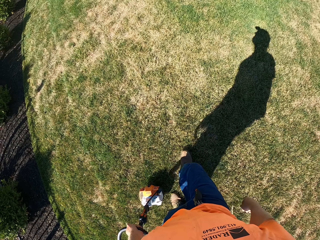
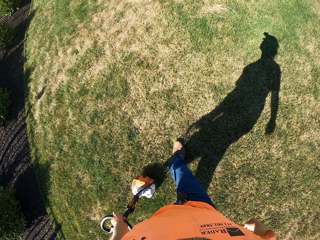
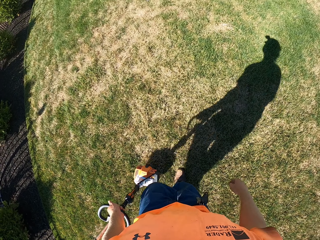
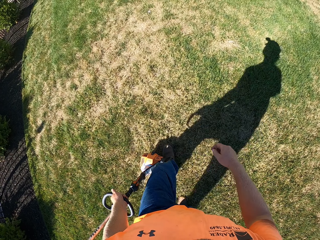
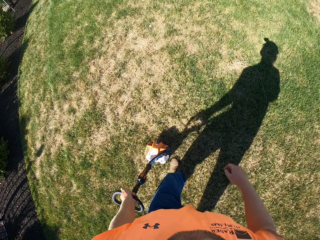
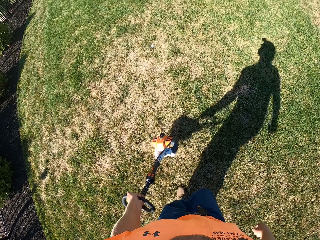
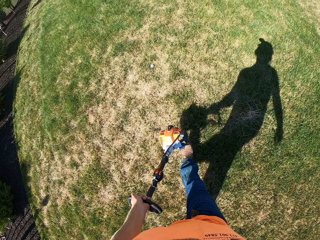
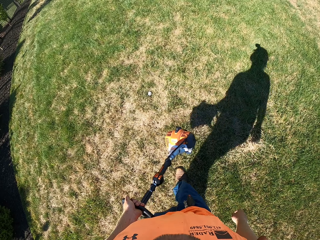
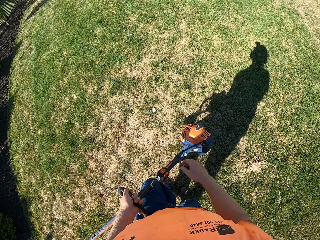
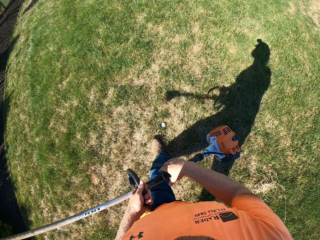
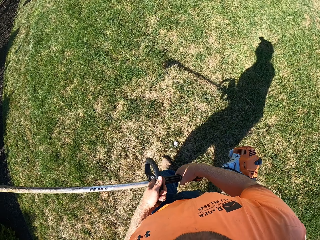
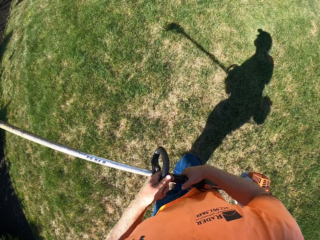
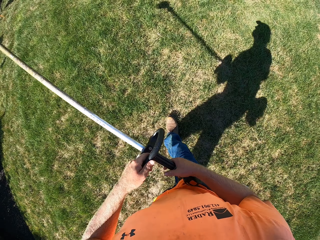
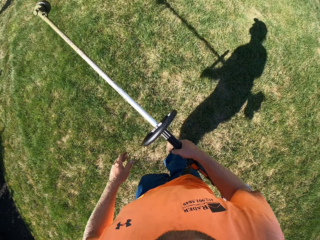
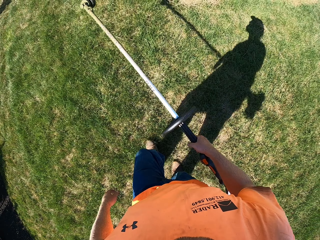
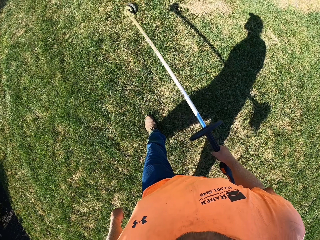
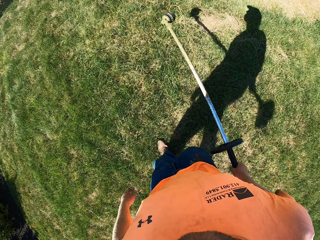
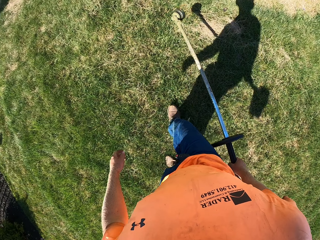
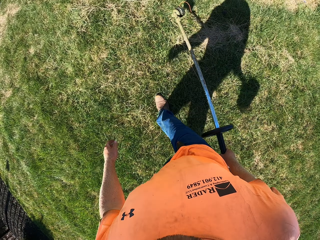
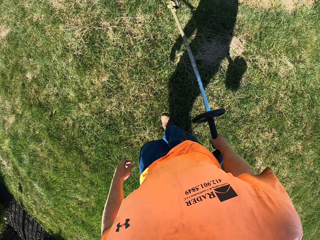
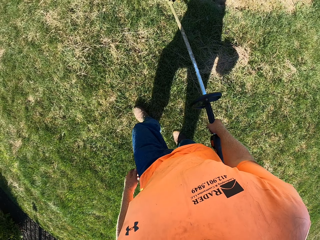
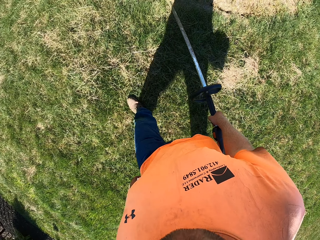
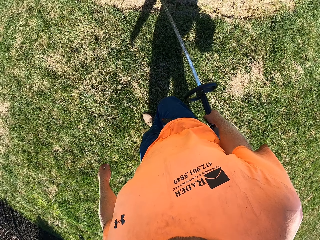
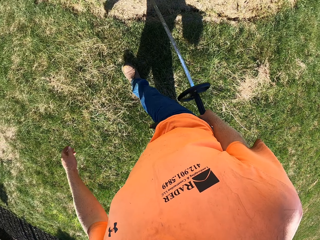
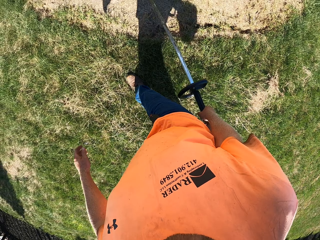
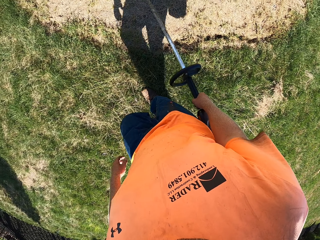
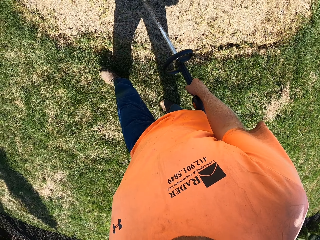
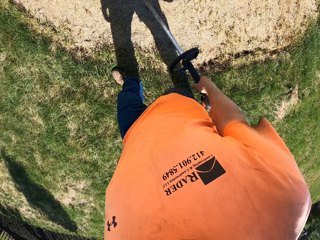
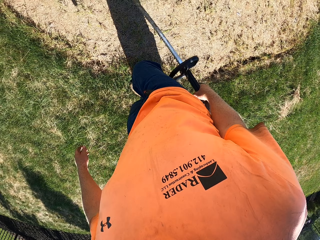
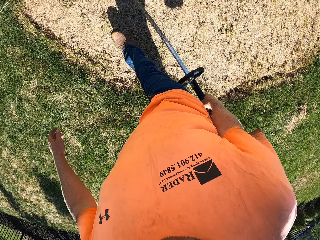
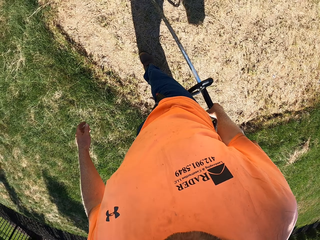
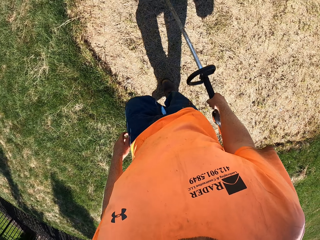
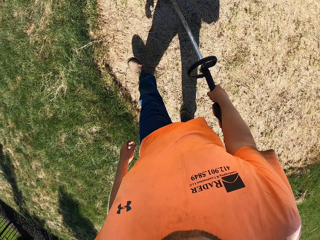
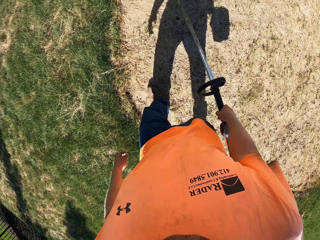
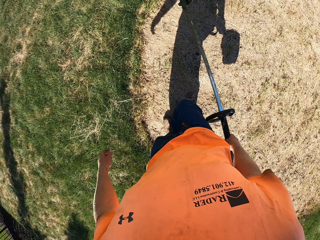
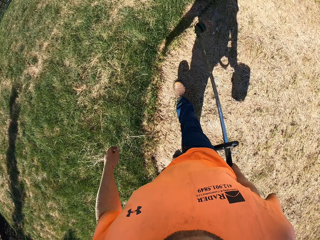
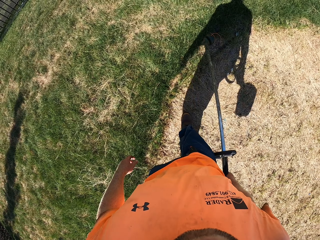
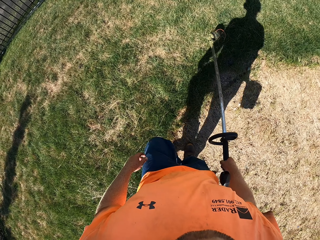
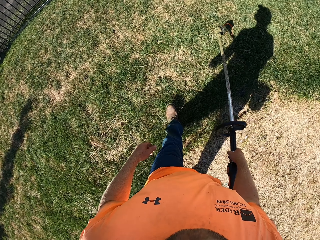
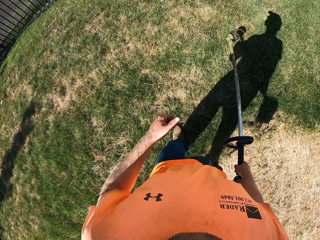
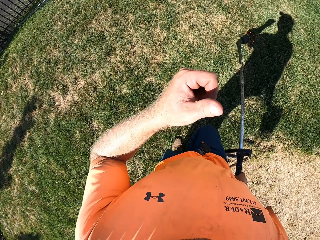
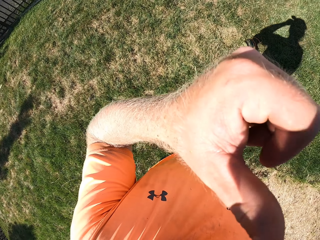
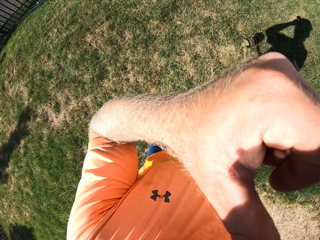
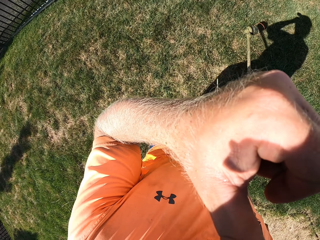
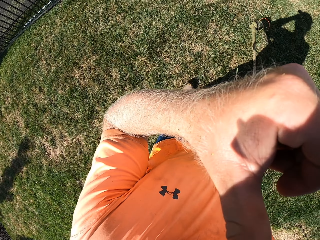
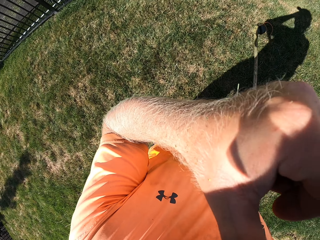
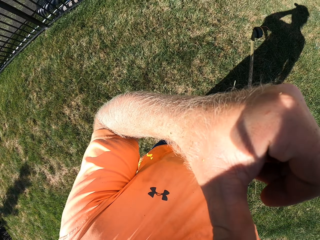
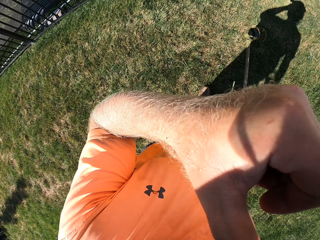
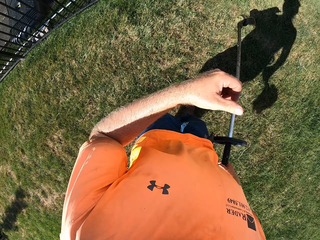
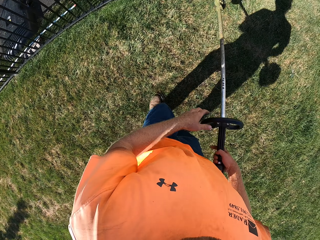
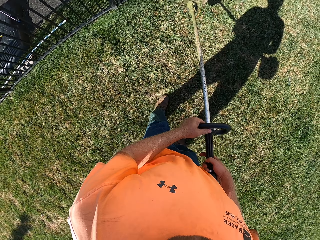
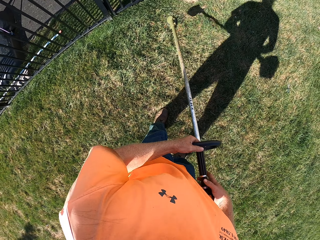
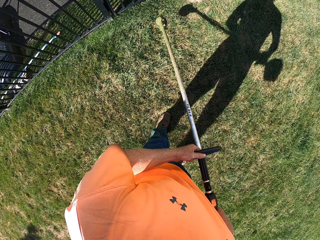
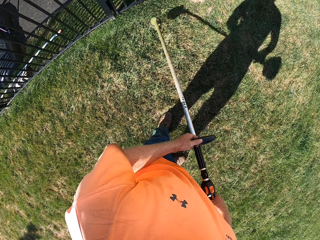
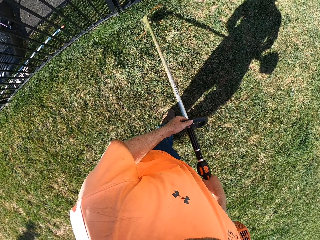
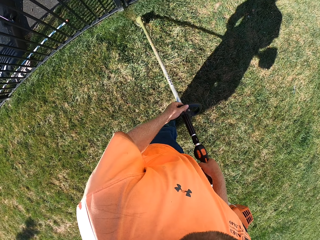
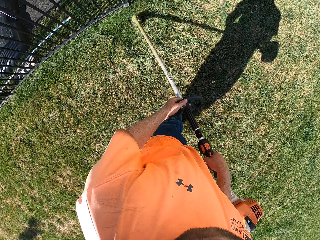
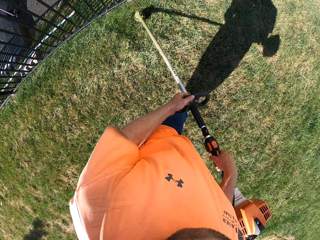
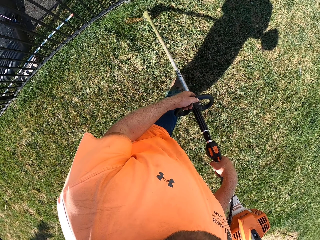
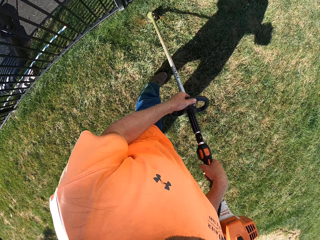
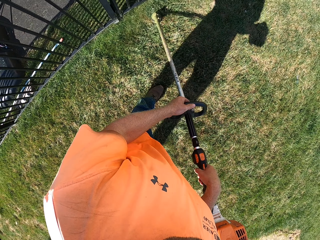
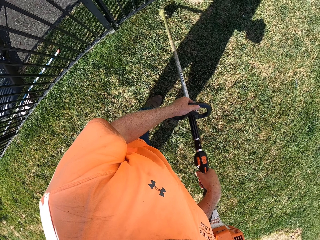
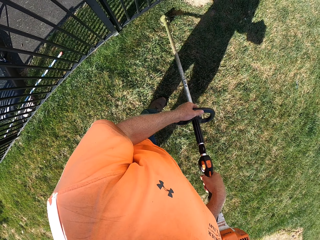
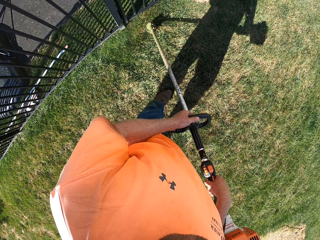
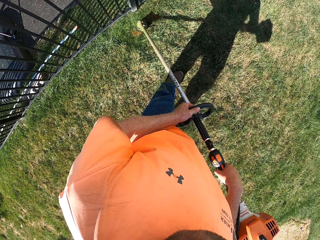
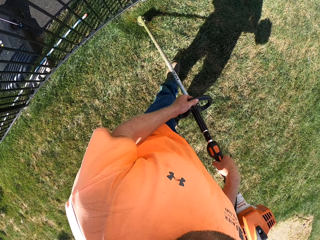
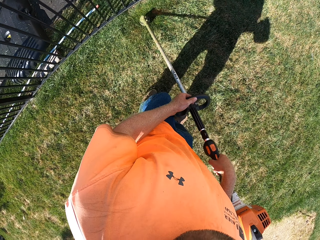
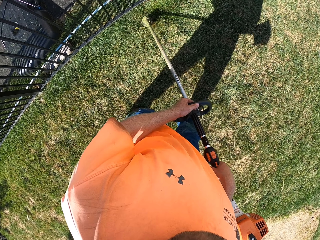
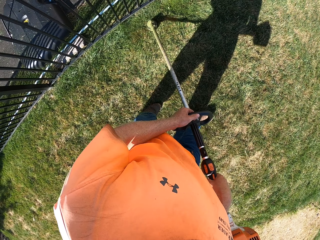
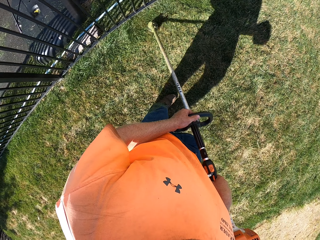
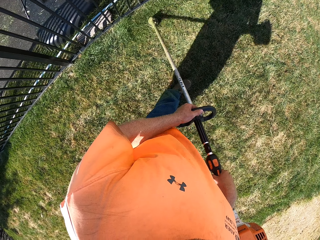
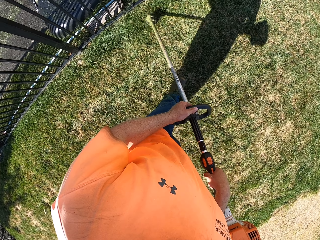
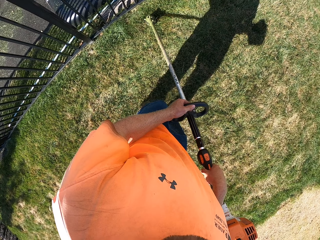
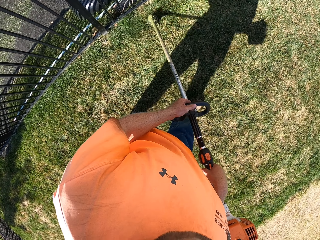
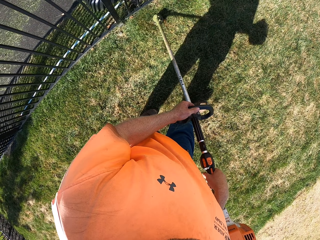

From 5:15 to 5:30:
The camera wearer walks. He passes the brush cutter or grass cutter from his left hand to his right hand. He holds the grass cutter with both hands. He walks. He touches his nose with his left hand. He grabs the handle of the brush cutter in his right hand with his left hand. He cuts grass with the brush cutter in both hands.

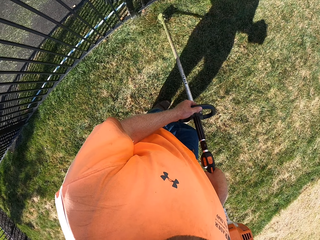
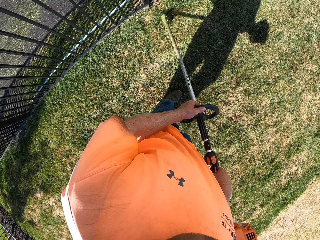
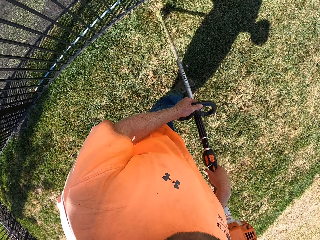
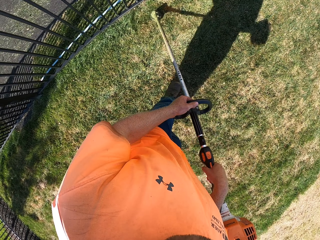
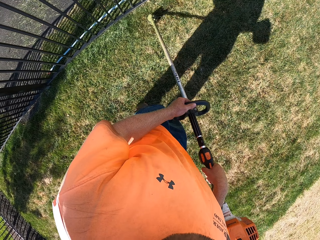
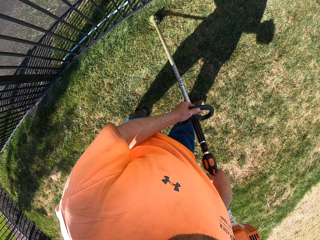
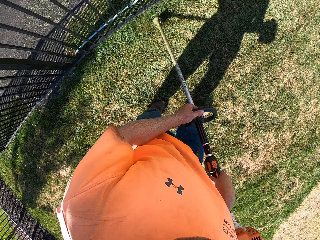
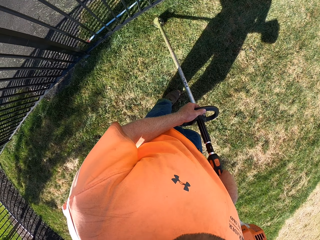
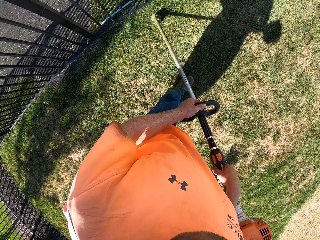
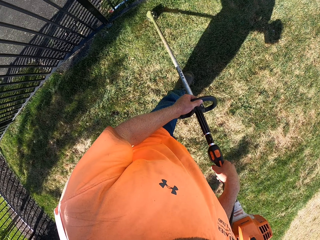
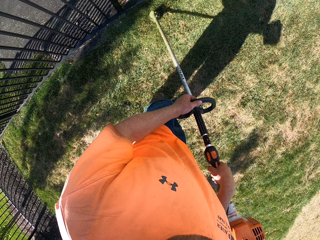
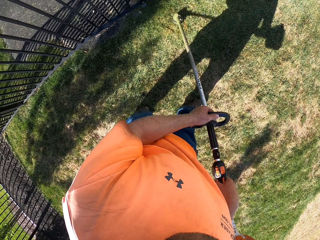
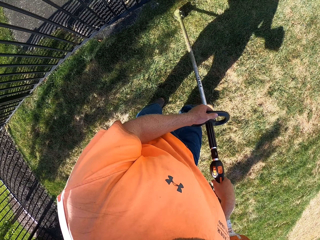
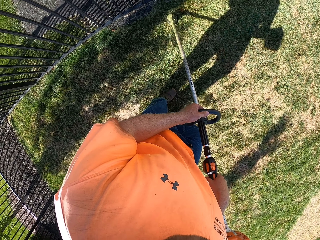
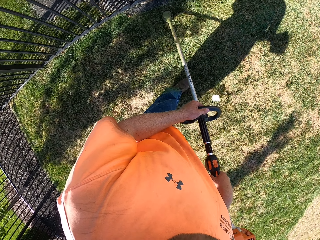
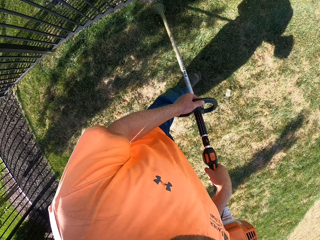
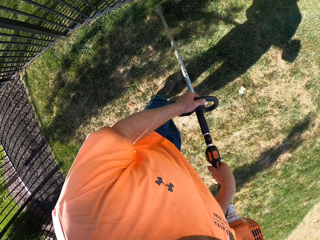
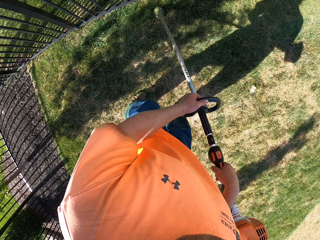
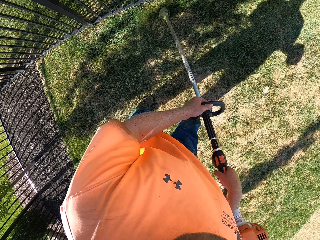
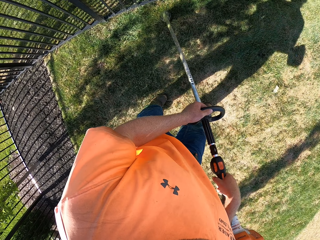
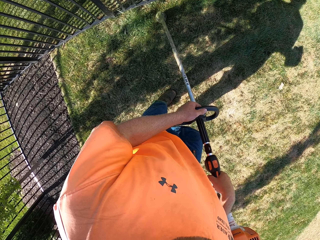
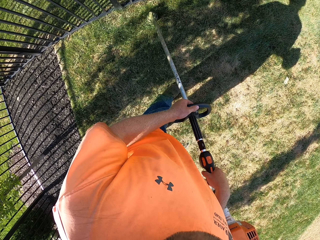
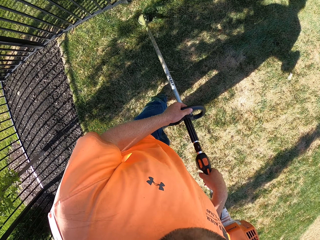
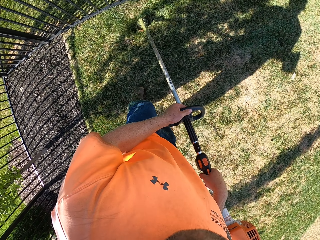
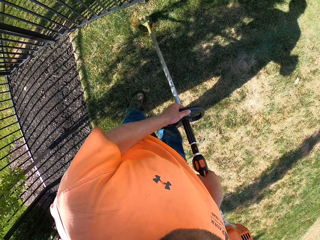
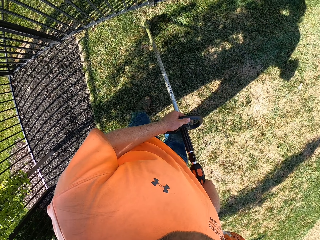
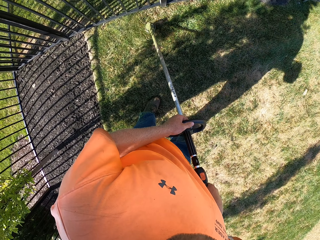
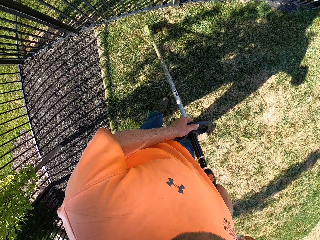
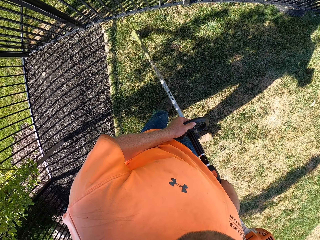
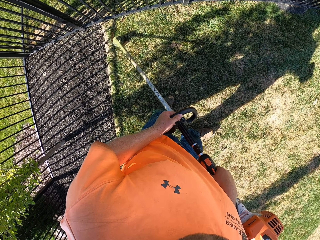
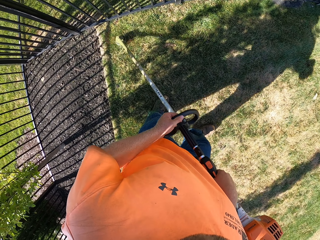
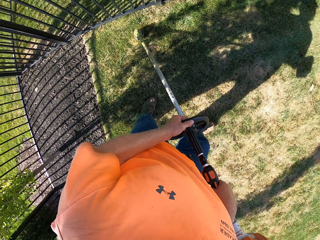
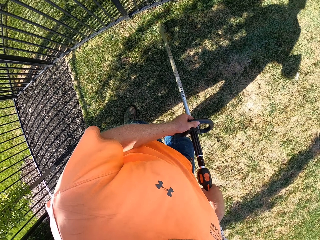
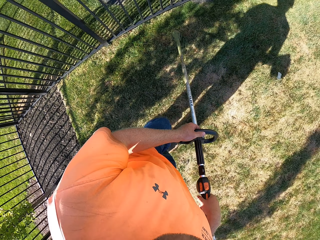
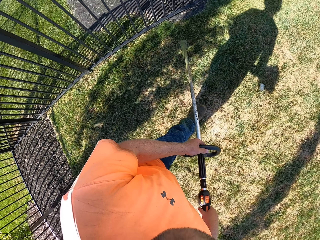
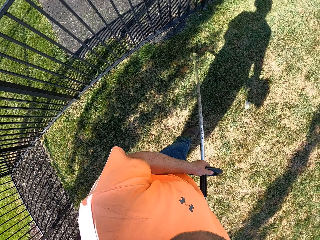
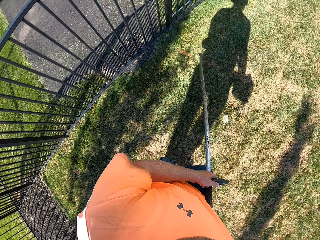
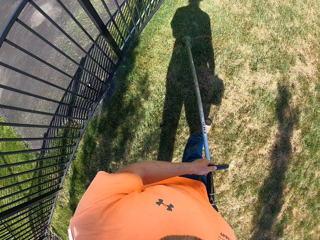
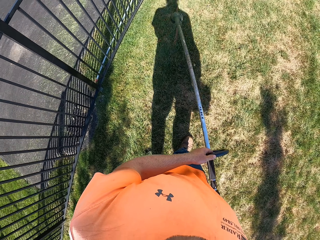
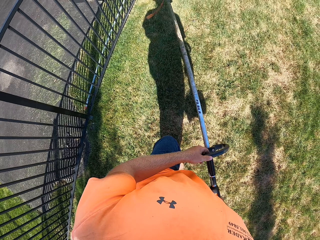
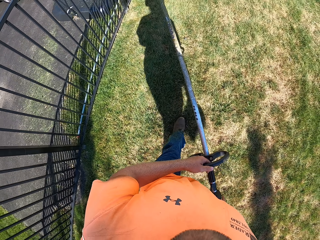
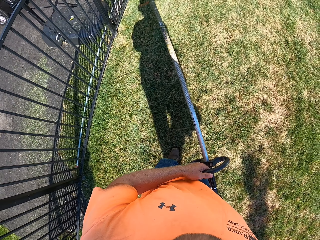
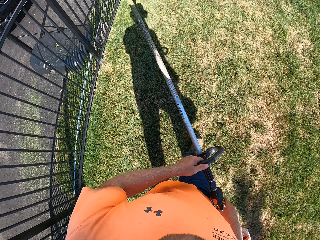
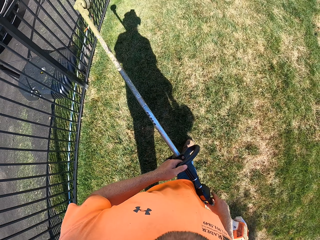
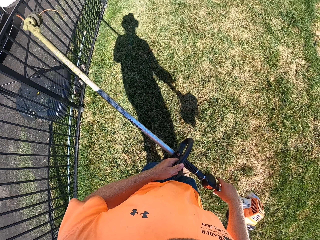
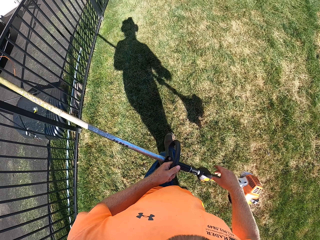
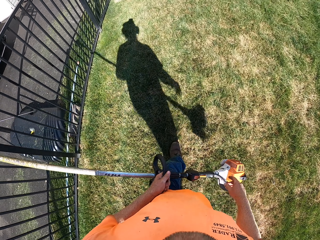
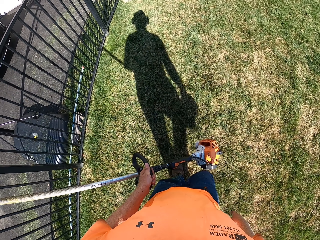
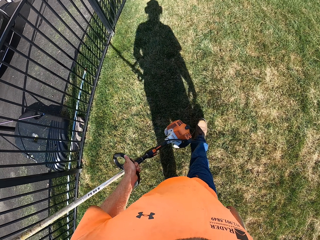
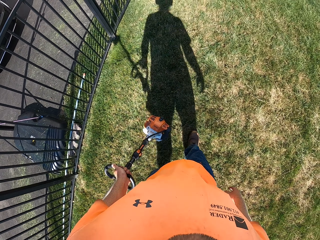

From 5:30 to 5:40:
The camera wearer walks on the grass field.
